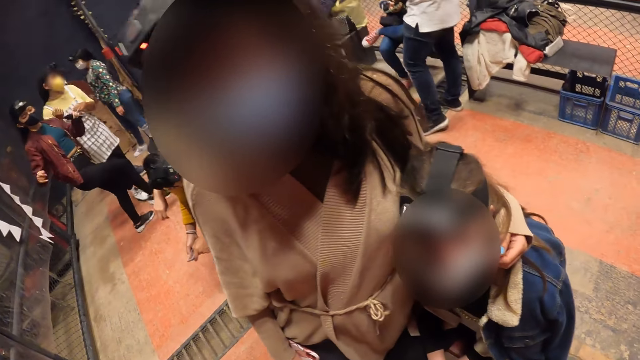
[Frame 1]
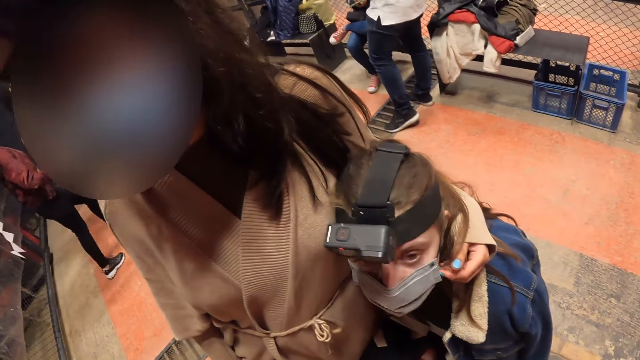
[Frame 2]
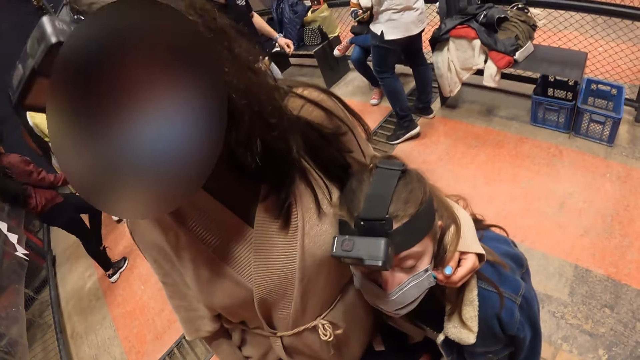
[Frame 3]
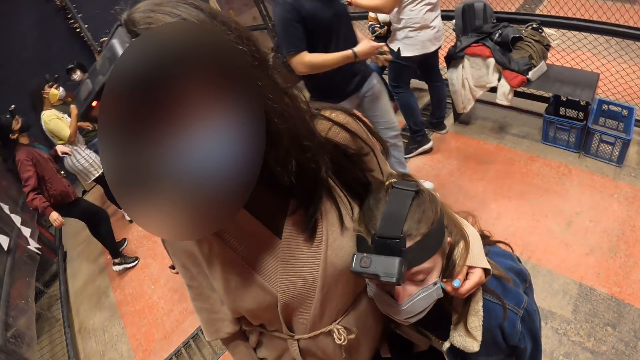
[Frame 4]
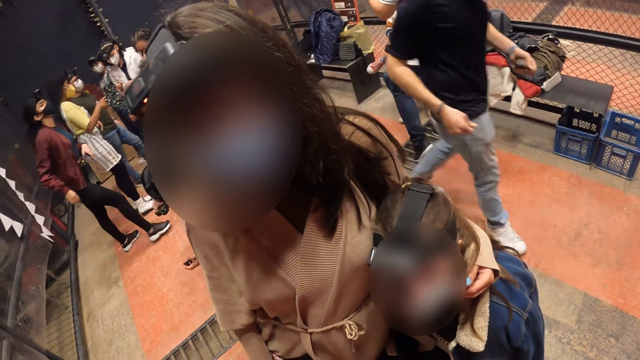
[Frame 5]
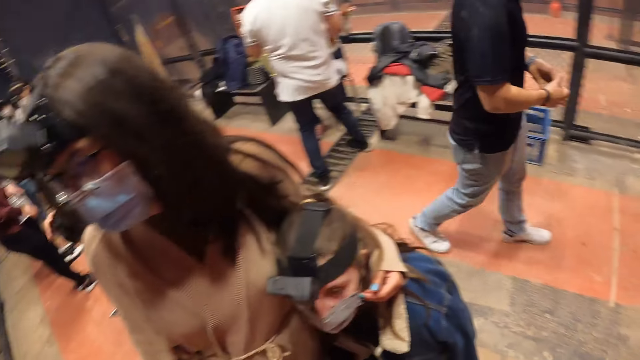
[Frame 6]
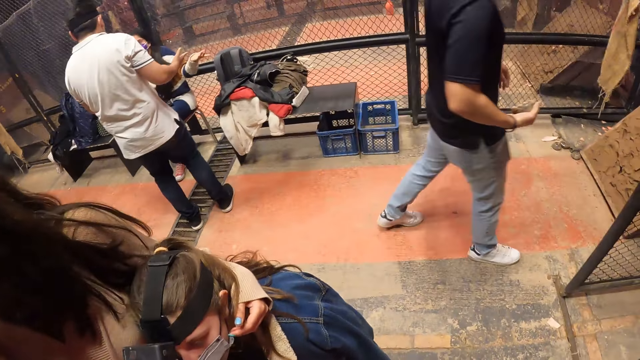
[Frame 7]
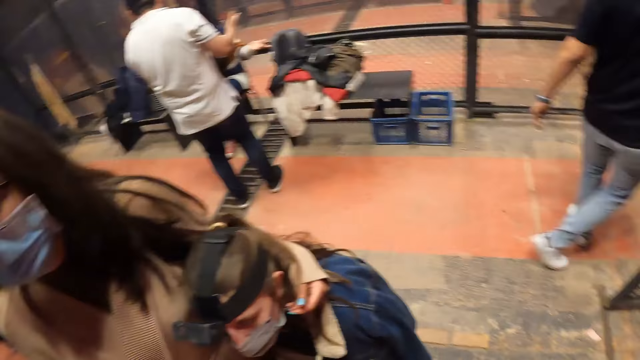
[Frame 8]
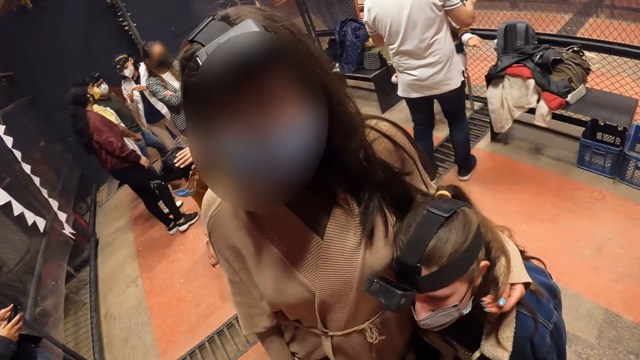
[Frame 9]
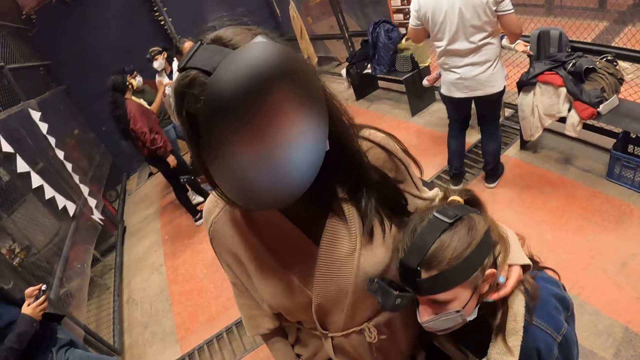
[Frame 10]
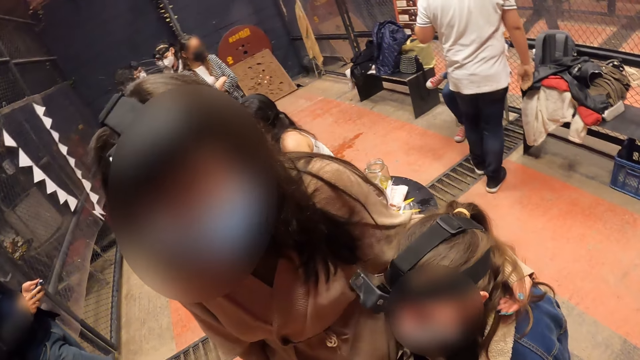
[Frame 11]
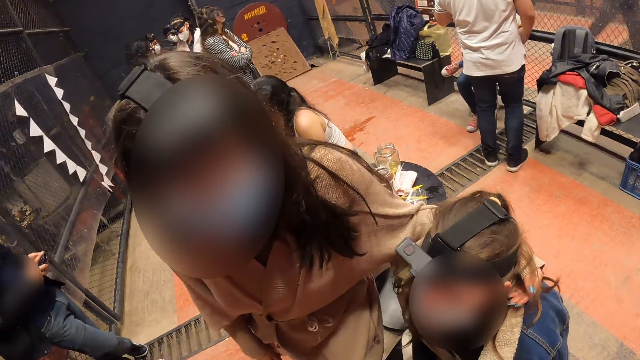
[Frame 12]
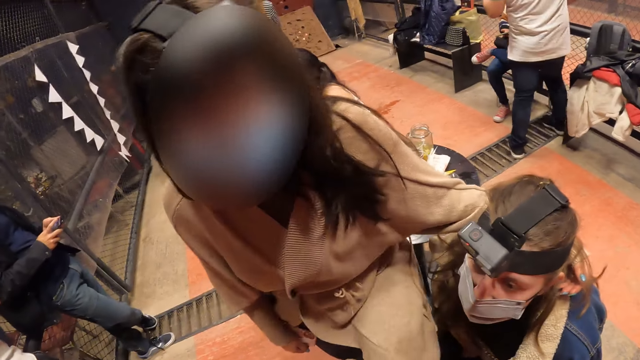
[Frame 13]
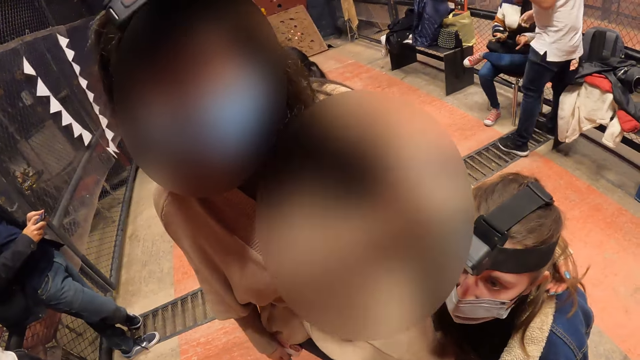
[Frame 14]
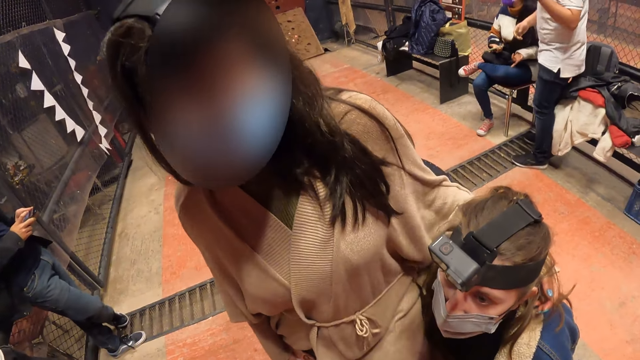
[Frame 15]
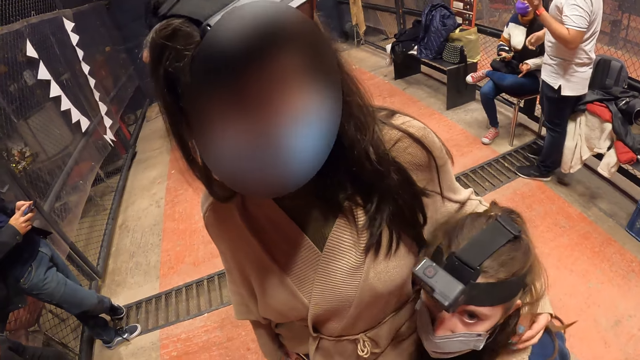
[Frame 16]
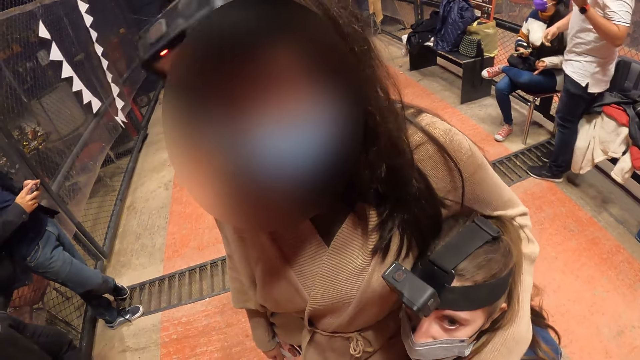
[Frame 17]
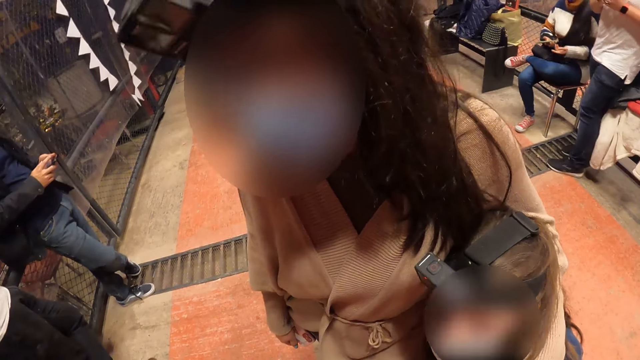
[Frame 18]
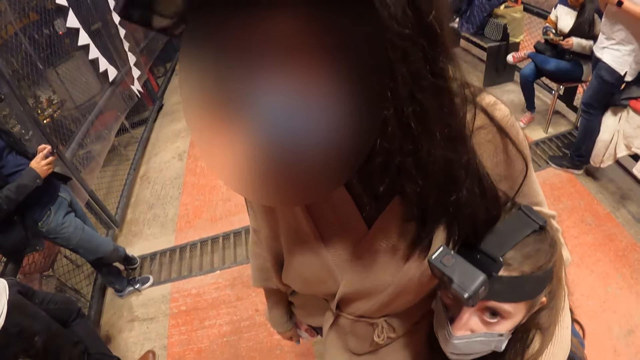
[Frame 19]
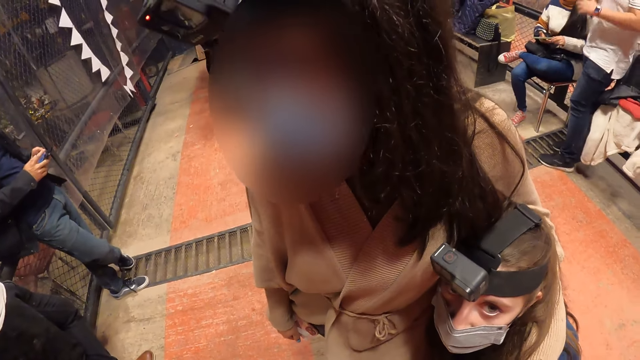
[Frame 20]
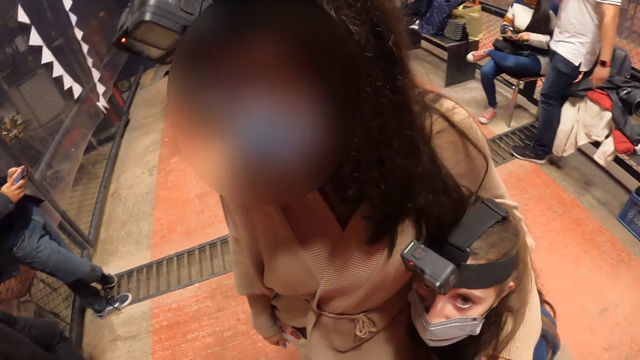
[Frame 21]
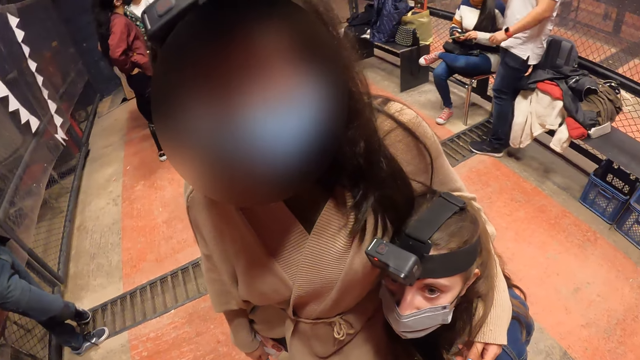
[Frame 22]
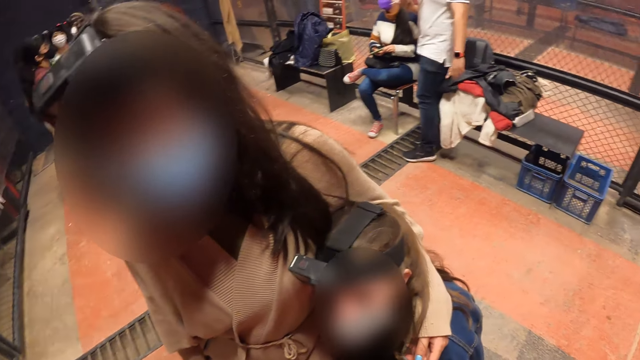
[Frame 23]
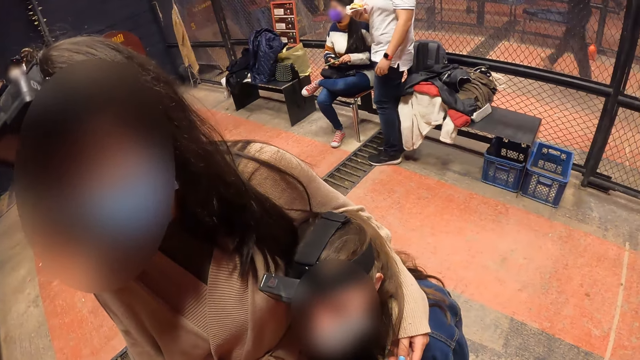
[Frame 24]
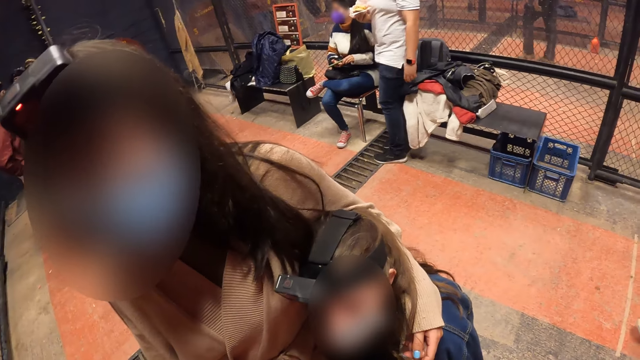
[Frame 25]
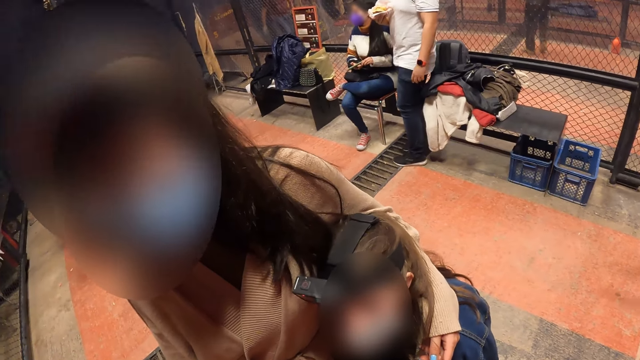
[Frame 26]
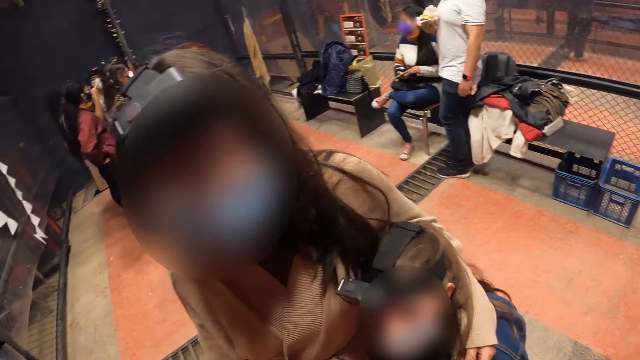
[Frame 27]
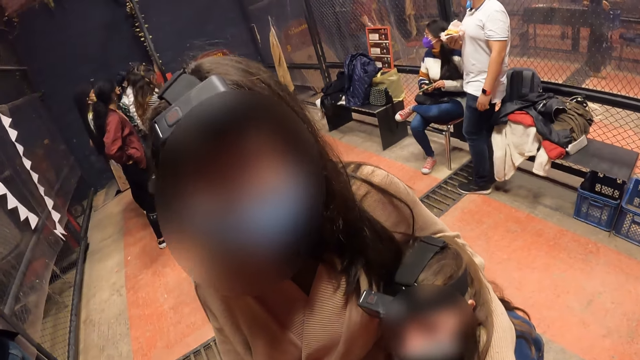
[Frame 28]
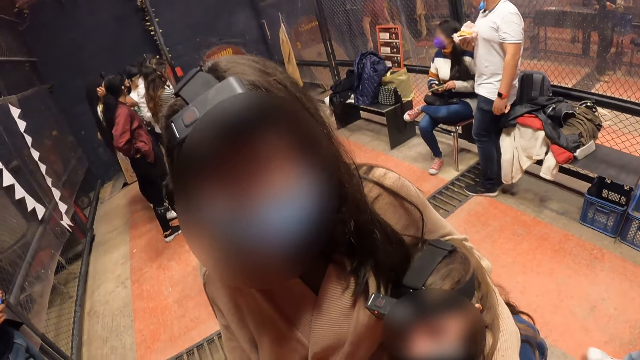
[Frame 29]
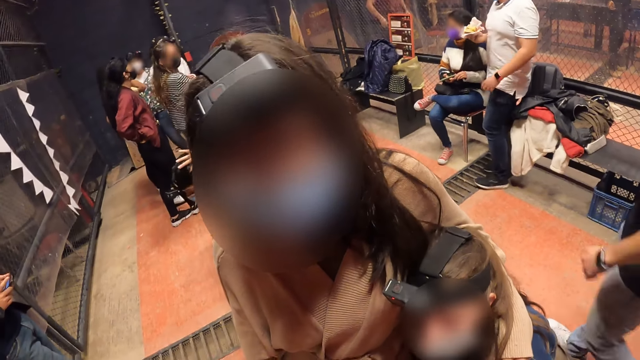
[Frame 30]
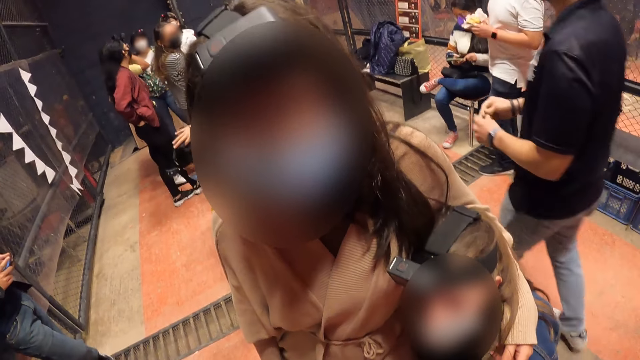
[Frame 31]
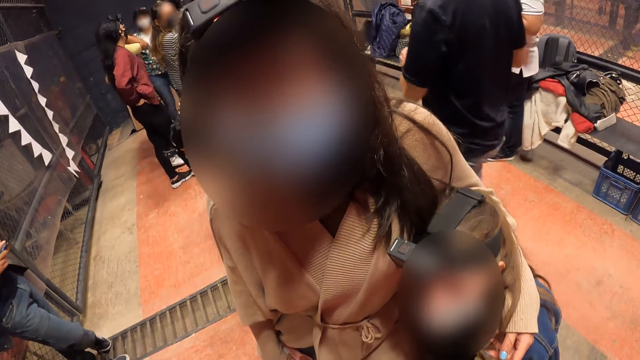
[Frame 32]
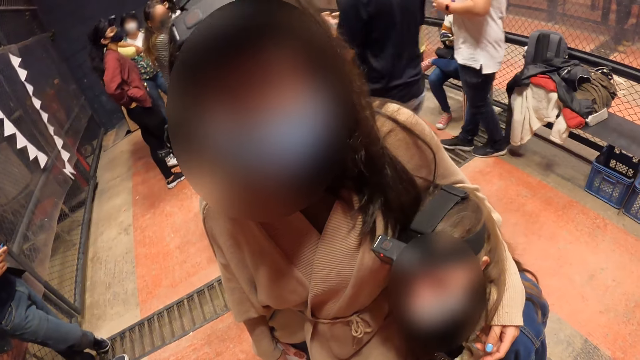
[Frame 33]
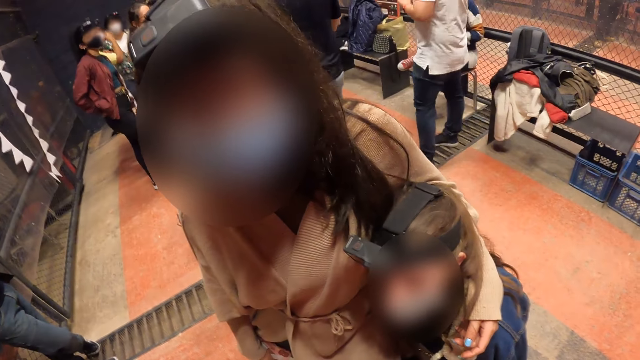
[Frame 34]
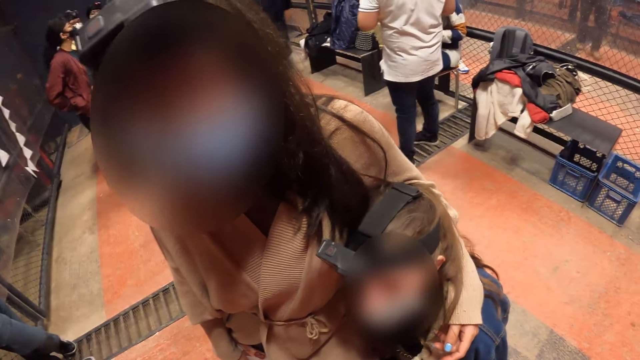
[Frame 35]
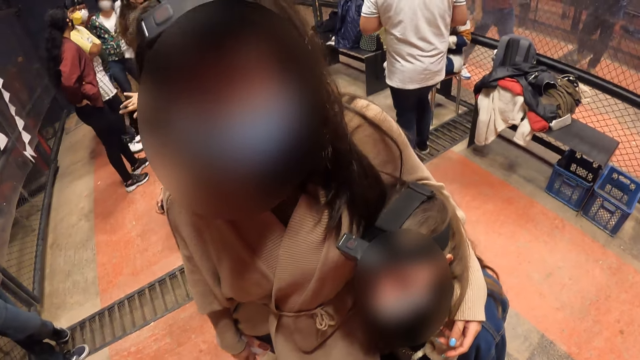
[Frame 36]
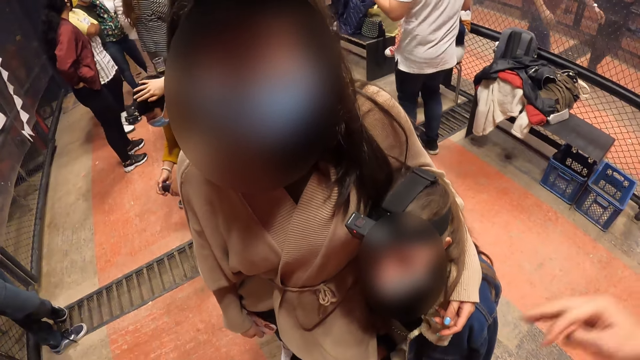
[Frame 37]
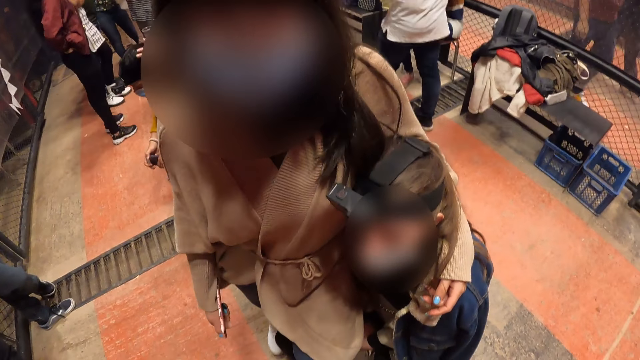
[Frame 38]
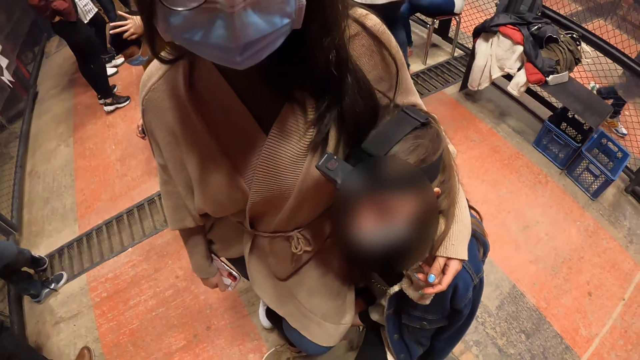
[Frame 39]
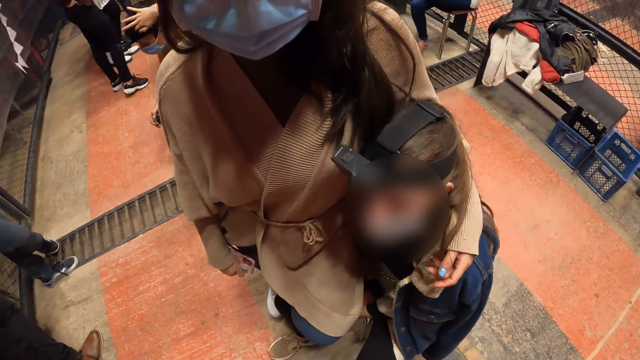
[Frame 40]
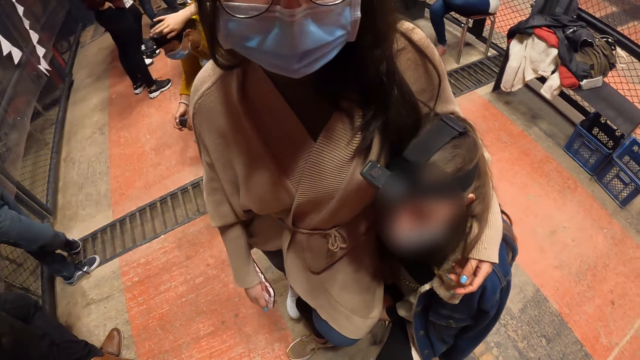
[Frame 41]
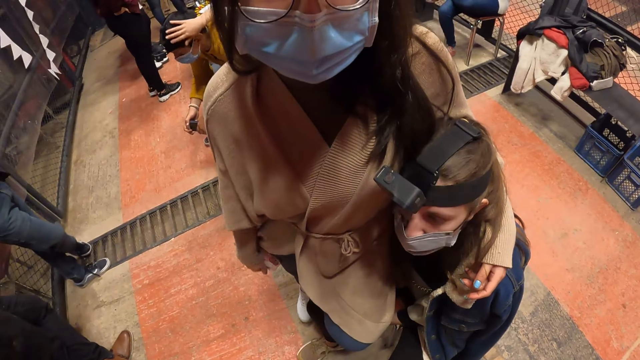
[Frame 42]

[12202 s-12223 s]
The camera wearer converses with a man. They converse with the woman.
